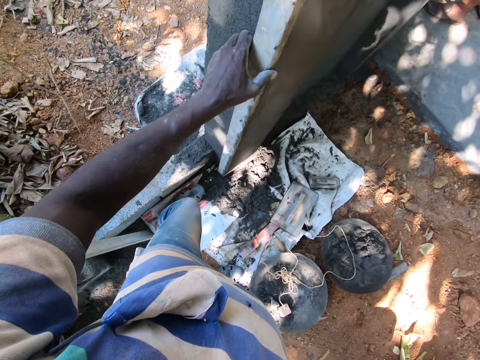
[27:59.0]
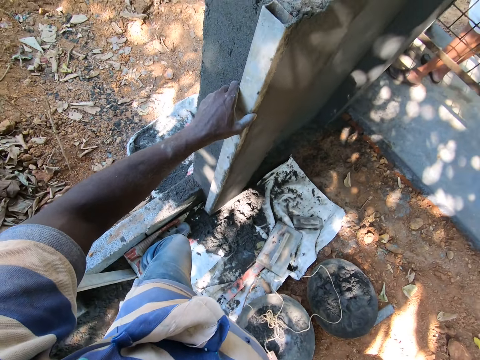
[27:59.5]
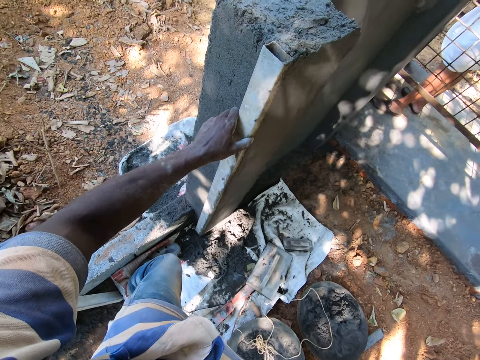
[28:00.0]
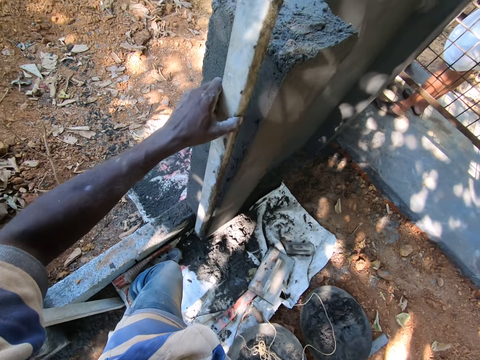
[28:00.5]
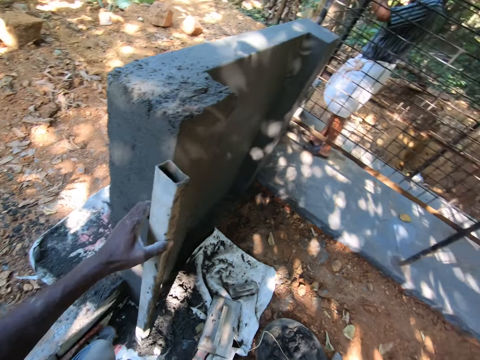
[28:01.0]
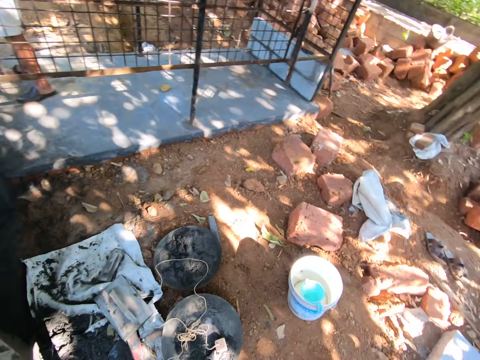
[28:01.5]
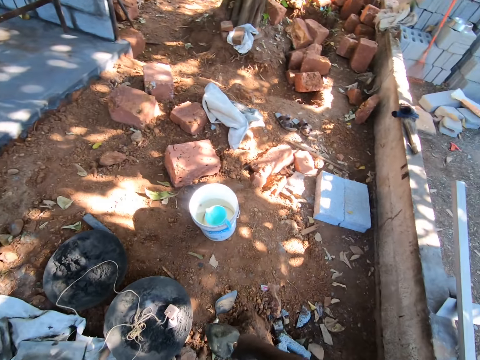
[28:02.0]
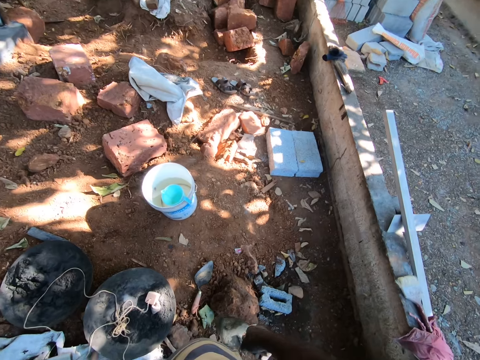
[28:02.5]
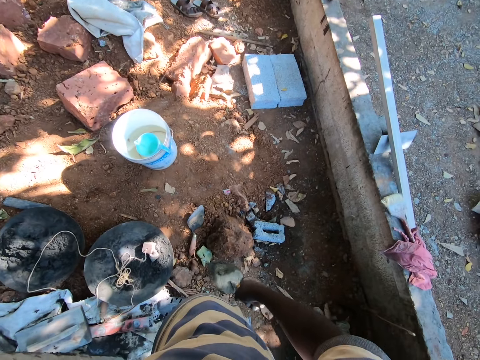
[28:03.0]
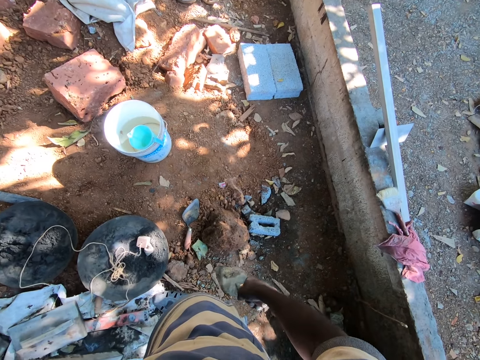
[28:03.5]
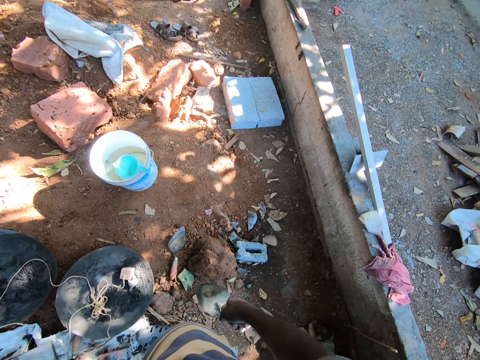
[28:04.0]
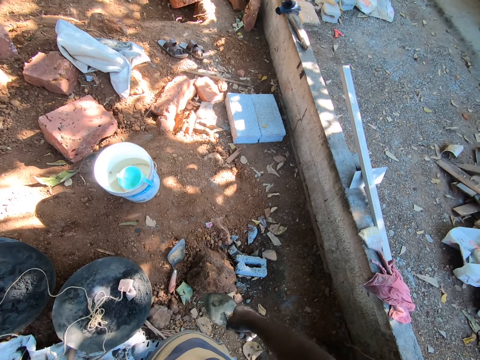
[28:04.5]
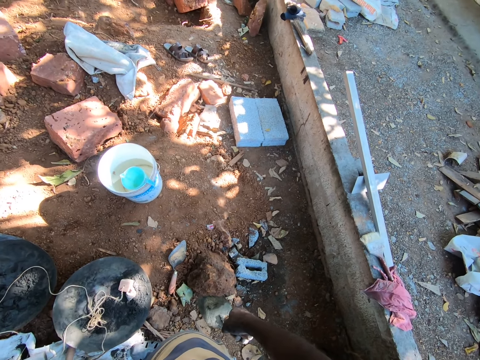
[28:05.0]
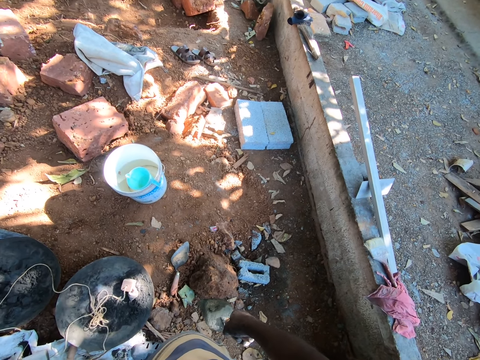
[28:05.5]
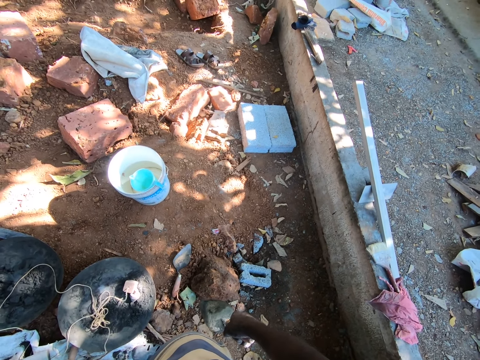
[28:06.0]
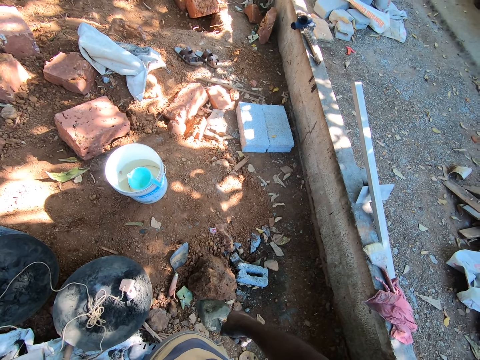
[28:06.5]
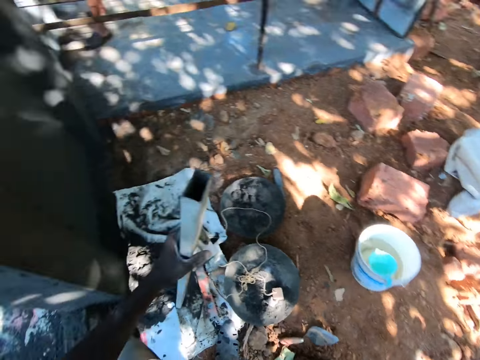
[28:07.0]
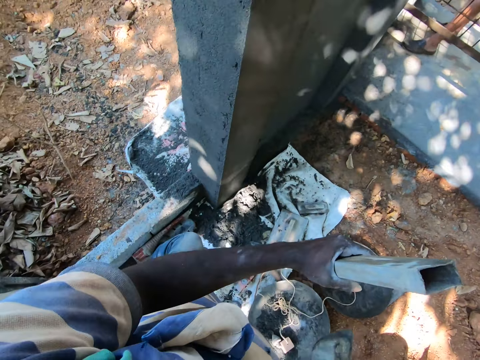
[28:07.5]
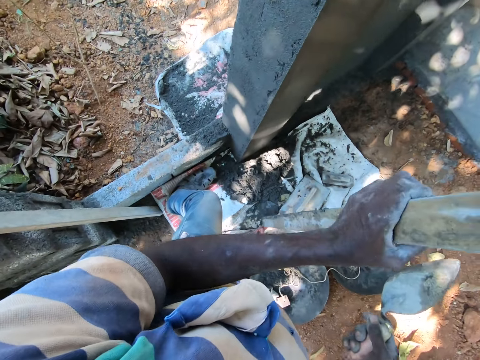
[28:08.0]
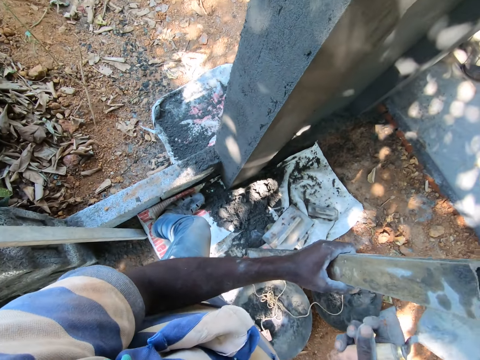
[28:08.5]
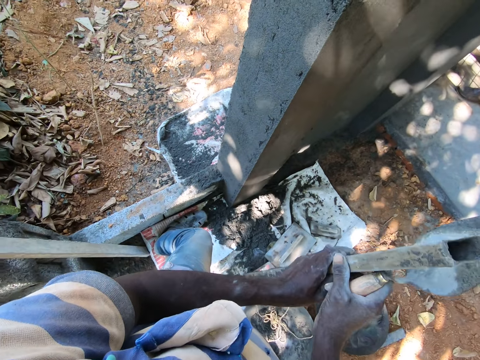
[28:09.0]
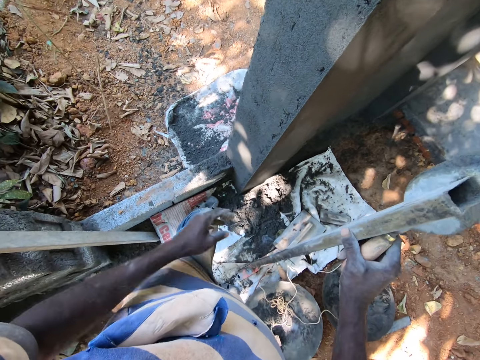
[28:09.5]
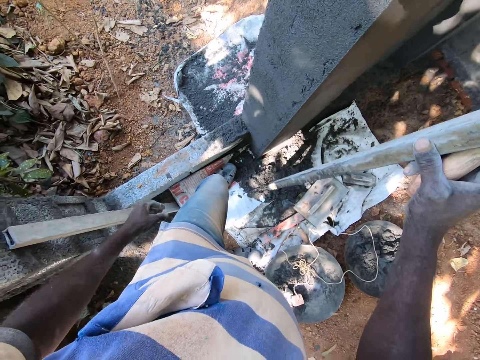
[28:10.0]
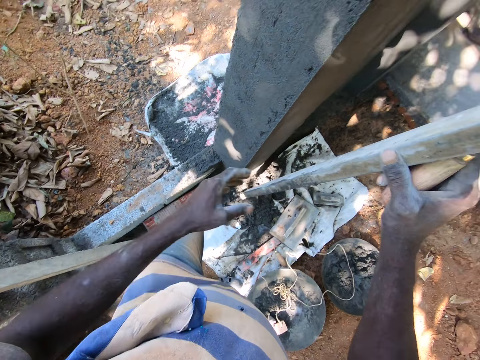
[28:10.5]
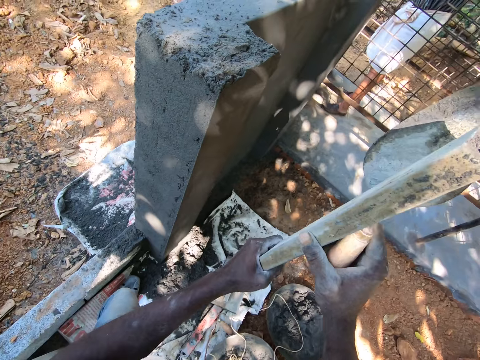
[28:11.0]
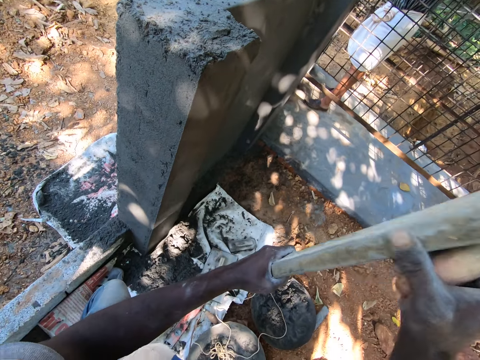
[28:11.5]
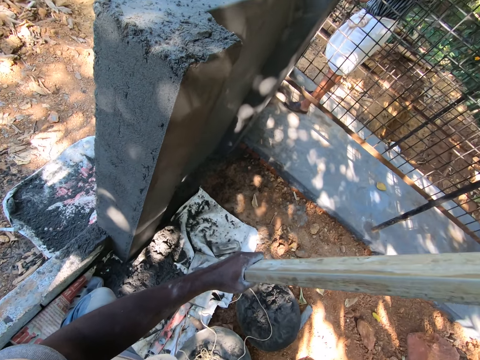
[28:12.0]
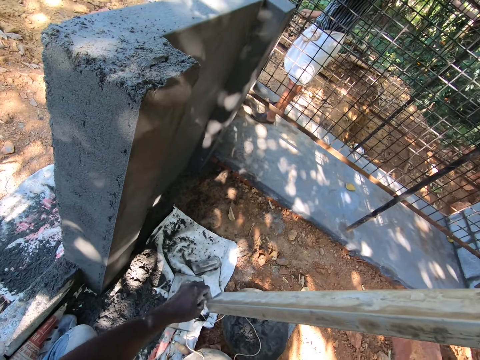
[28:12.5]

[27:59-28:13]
The camera wearer removes the corner profile from the wall with his left hand. He places the corner profile on the cement sack with his left hand. He looks around. He adjusts the corner profile on the cement sack with his left hand. He passes the corner profile in his left hand to his right hand. He lifts the corner profile from the cement sack with his right hand. He cleans the corner profile in his right hand with his left hand.

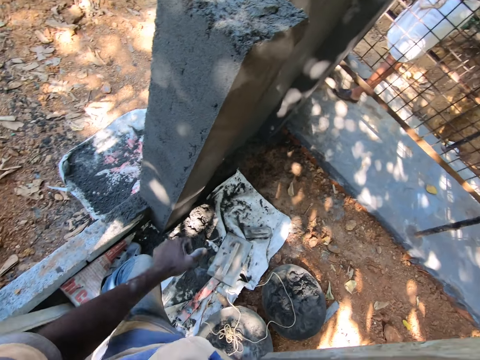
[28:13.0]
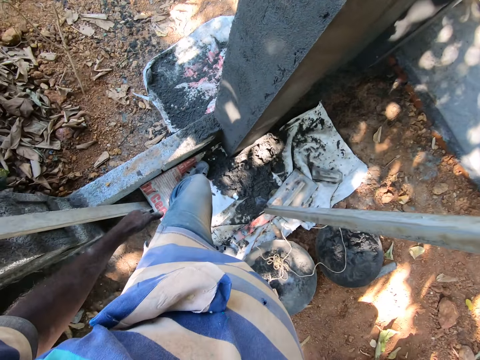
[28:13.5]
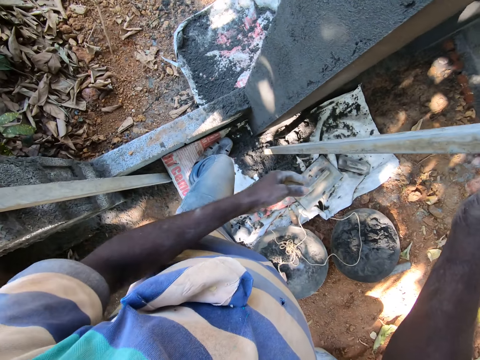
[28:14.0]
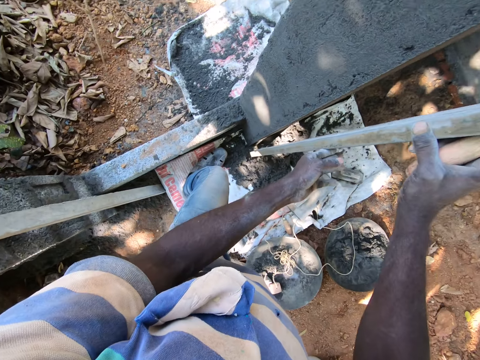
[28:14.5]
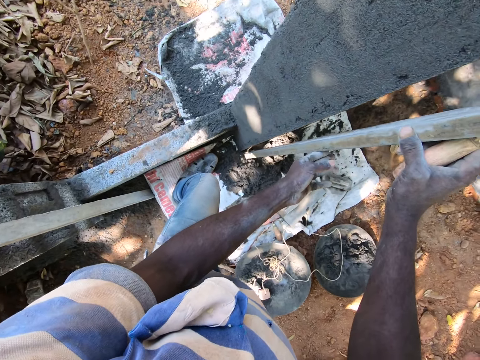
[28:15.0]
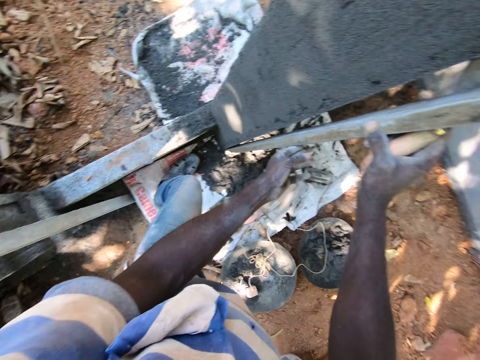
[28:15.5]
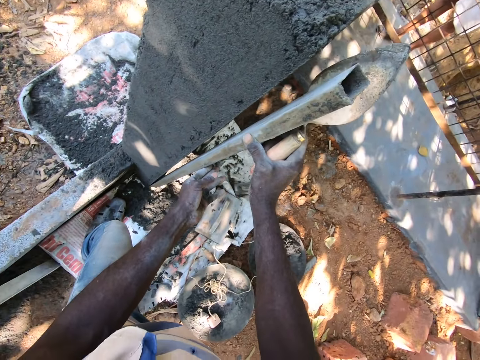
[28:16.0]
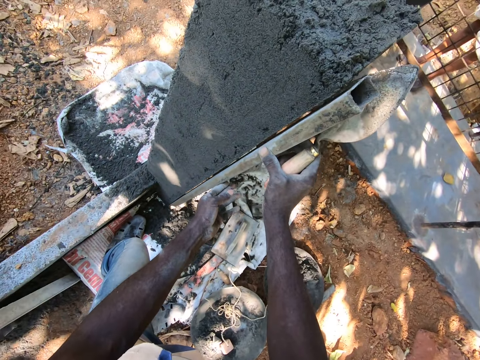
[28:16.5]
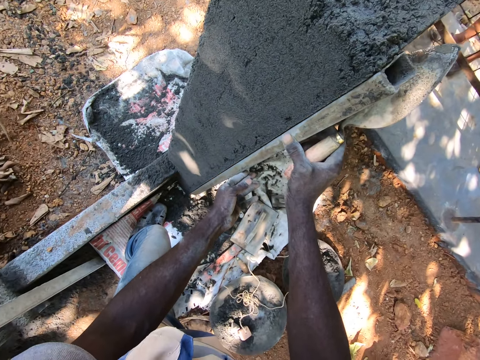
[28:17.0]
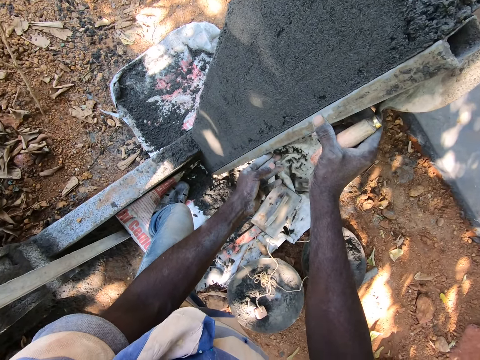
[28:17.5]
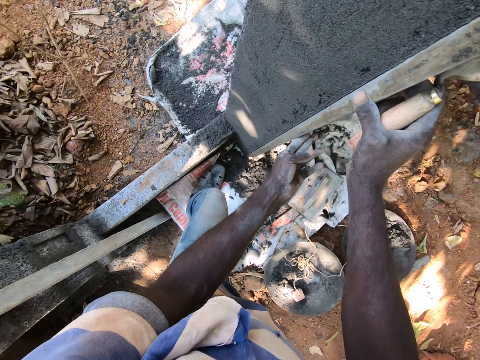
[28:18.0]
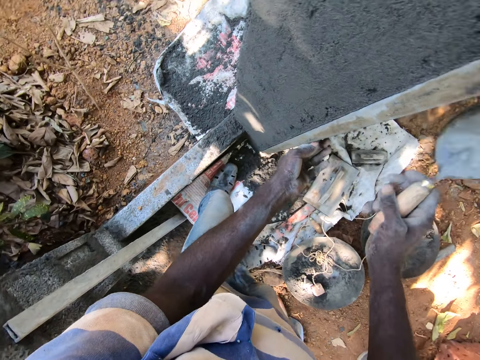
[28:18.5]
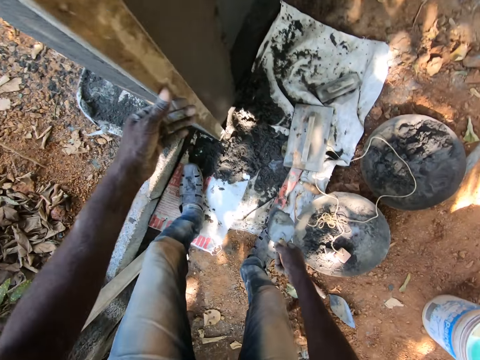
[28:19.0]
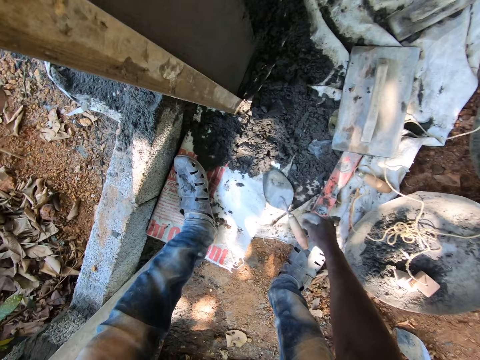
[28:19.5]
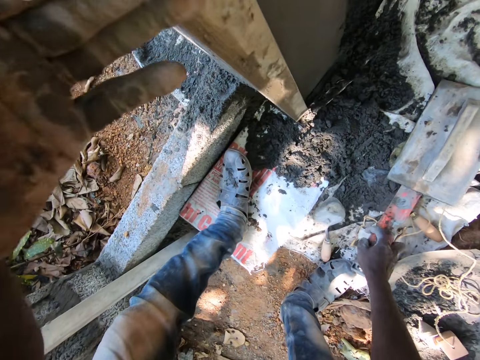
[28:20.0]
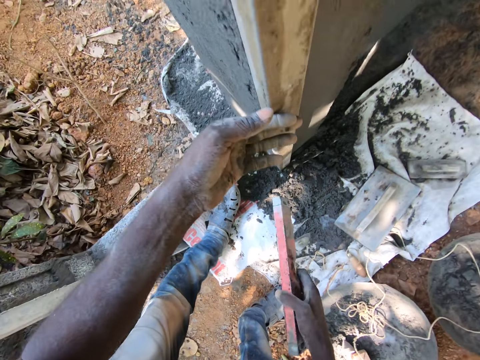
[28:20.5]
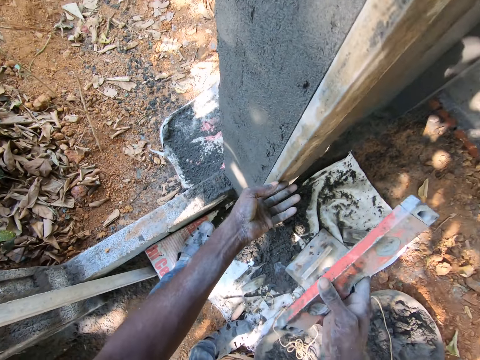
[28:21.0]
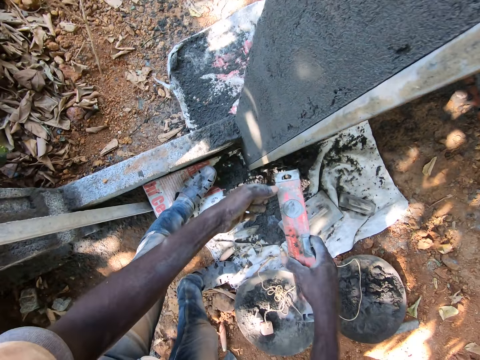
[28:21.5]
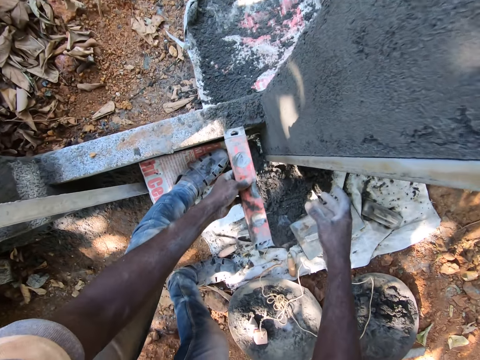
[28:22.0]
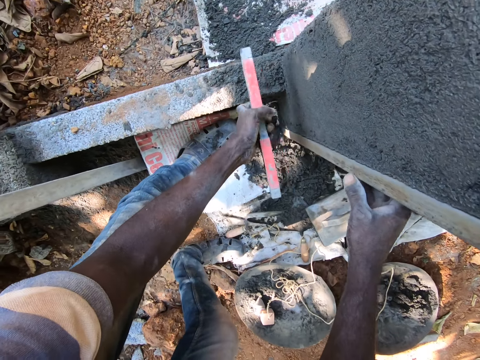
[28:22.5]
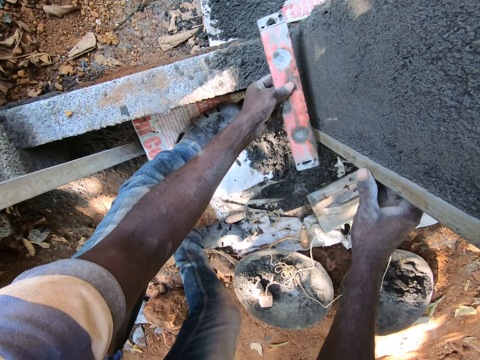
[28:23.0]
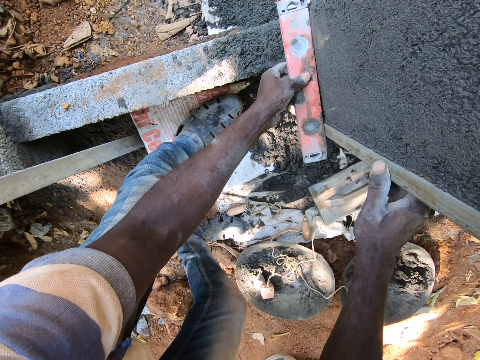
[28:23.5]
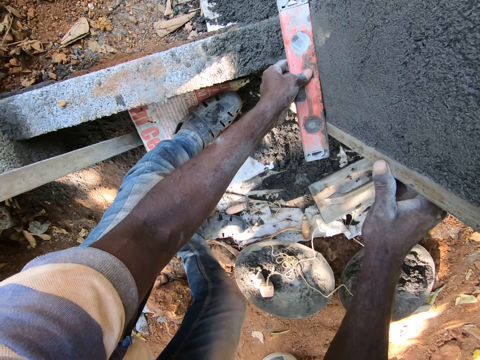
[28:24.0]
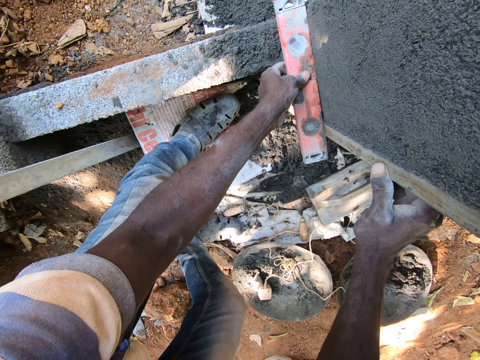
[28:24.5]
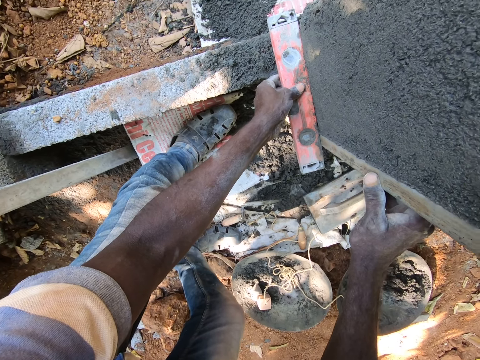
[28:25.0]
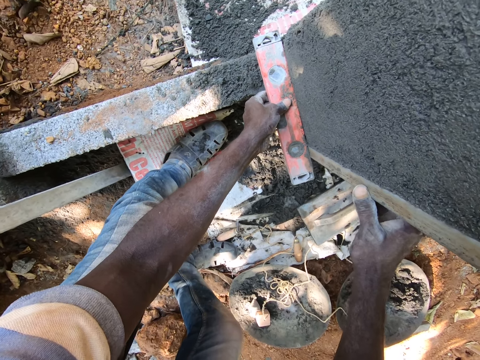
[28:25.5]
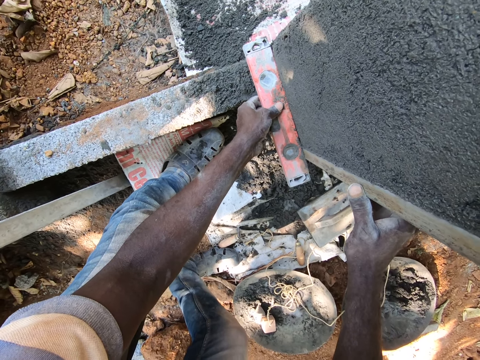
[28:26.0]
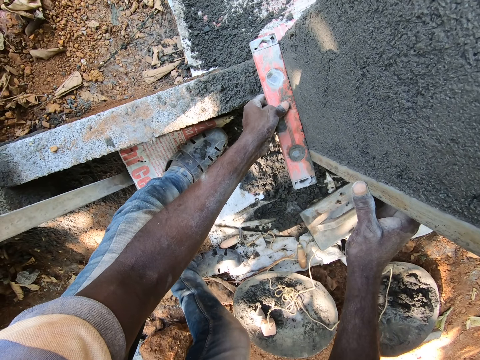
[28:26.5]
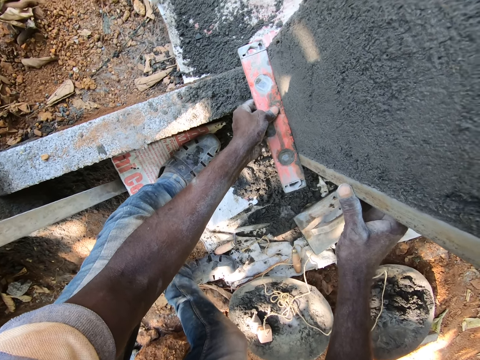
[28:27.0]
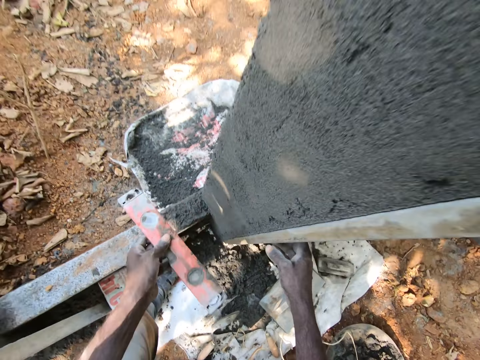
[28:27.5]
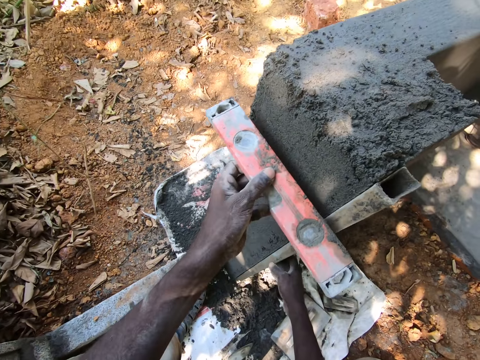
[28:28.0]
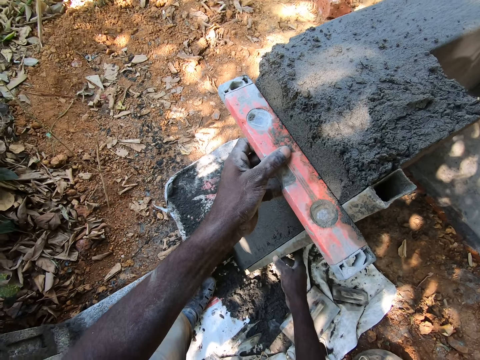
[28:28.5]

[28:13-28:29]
The camera wearer places the corner profile beside the wall with his hands. He drops the trowel on the cement sack with his right hand. He picks a plumb or level ruler from the cement sack with his right hand. He passes the plumb in his right hand to his left hand. He places the level ruler on the wall. He holds the corner profile with his right hand. He plumbs the wall with the plumb in his left hand.
